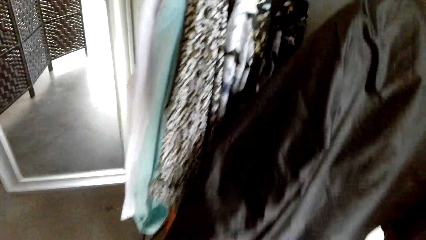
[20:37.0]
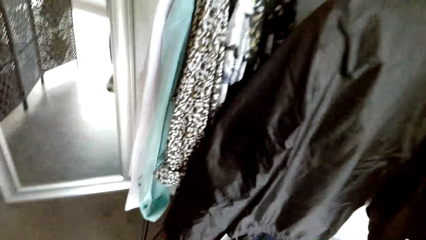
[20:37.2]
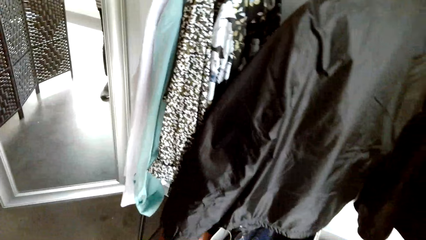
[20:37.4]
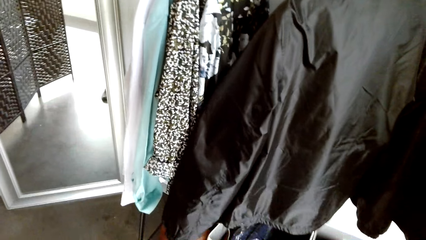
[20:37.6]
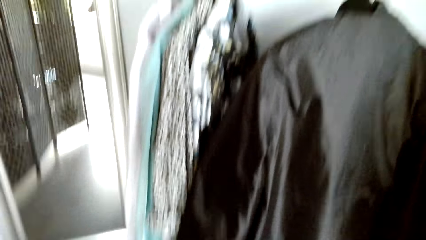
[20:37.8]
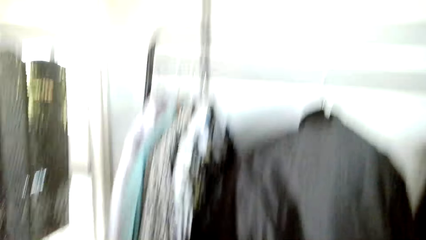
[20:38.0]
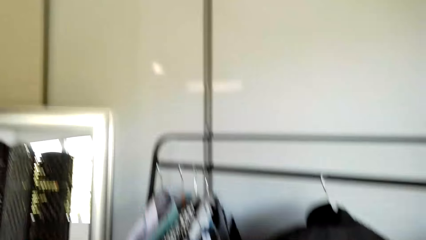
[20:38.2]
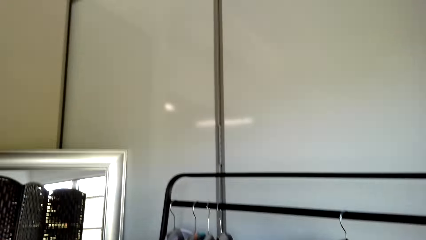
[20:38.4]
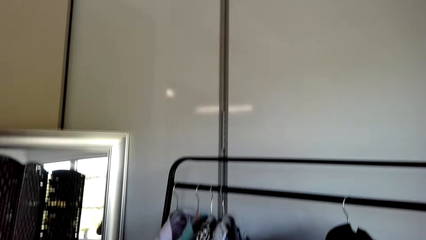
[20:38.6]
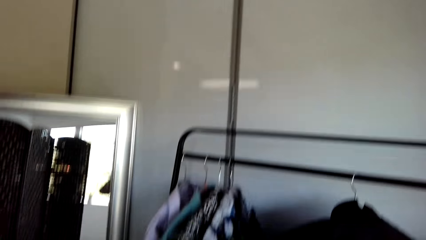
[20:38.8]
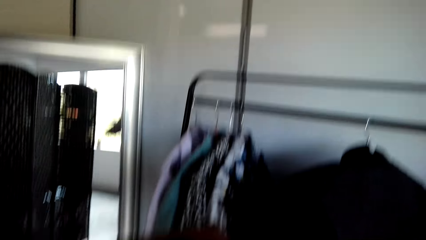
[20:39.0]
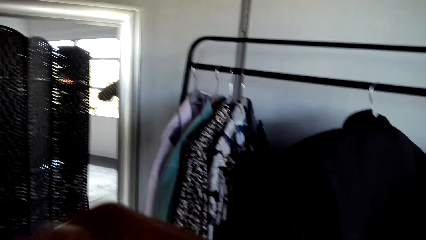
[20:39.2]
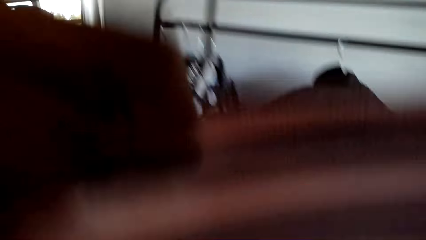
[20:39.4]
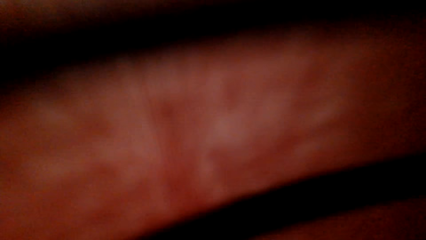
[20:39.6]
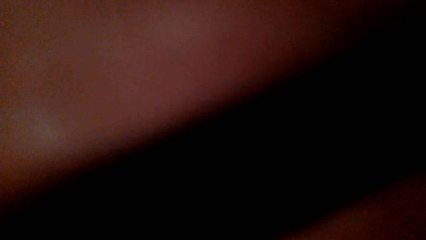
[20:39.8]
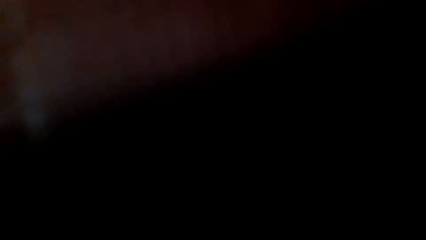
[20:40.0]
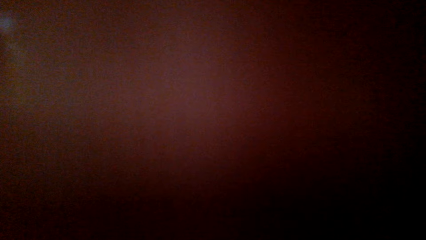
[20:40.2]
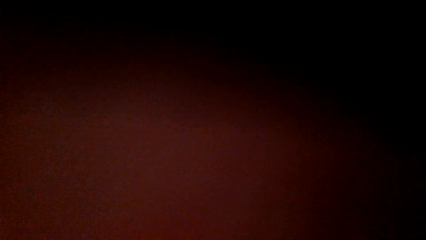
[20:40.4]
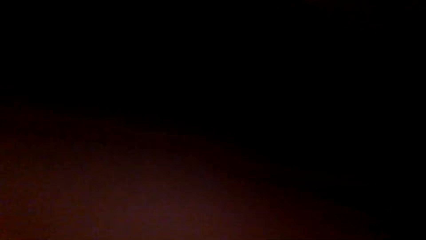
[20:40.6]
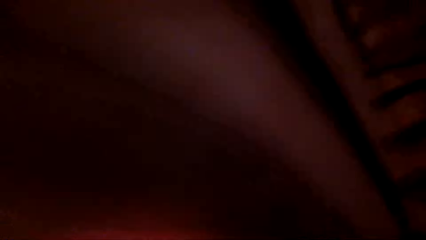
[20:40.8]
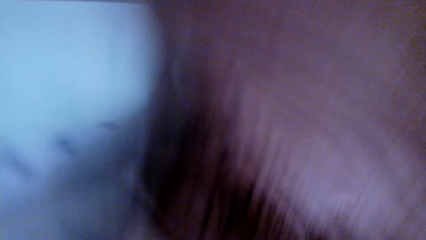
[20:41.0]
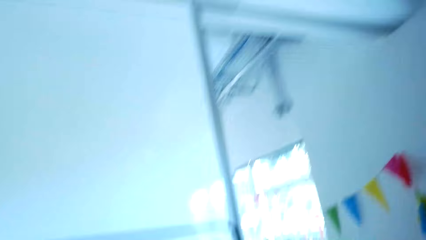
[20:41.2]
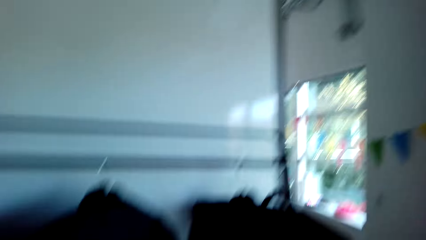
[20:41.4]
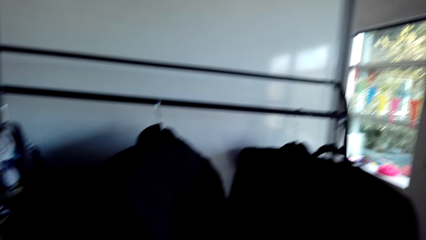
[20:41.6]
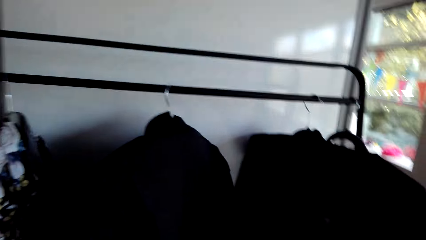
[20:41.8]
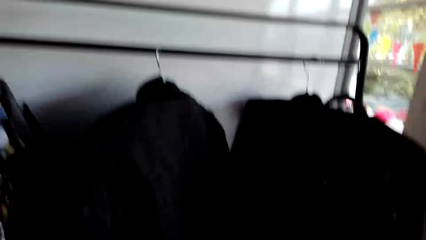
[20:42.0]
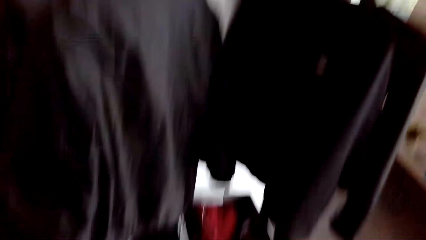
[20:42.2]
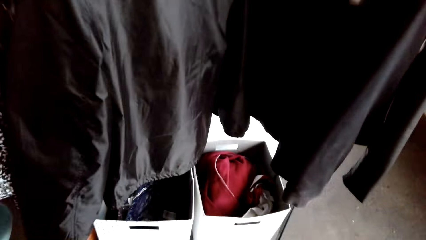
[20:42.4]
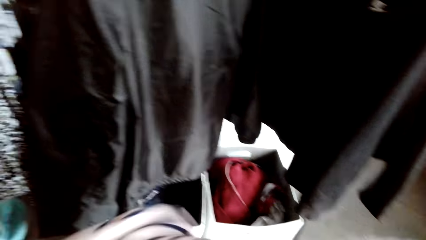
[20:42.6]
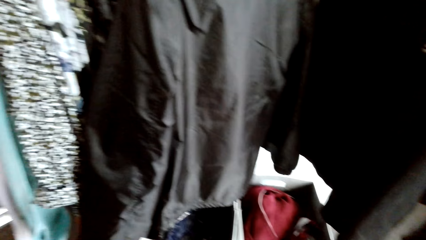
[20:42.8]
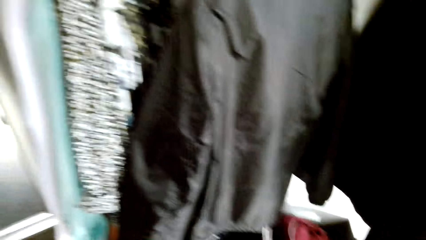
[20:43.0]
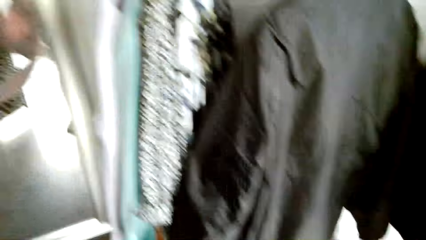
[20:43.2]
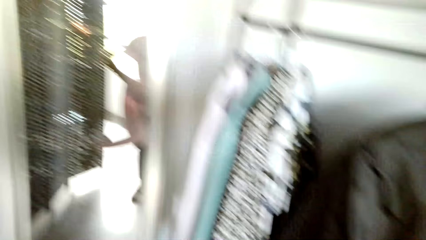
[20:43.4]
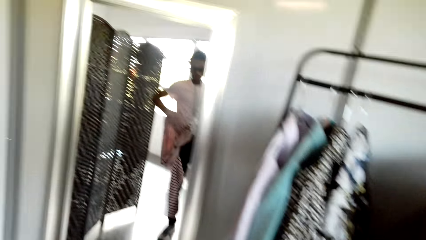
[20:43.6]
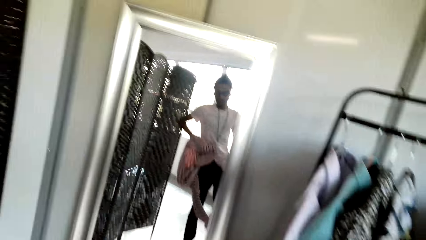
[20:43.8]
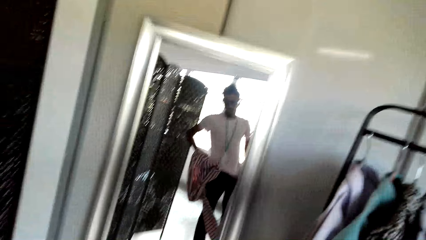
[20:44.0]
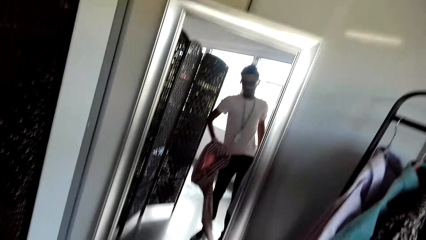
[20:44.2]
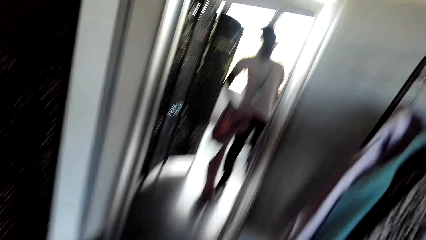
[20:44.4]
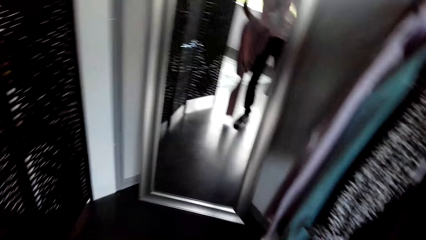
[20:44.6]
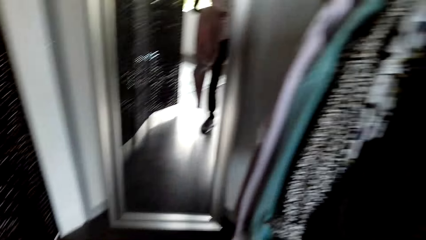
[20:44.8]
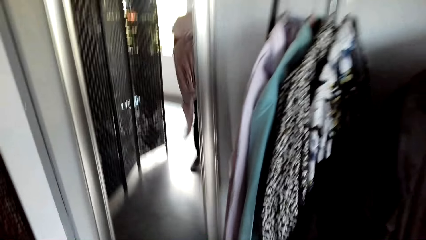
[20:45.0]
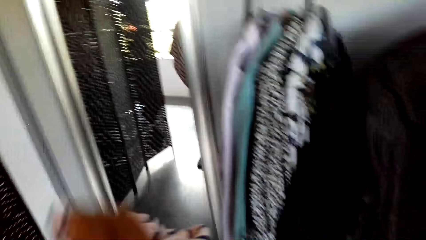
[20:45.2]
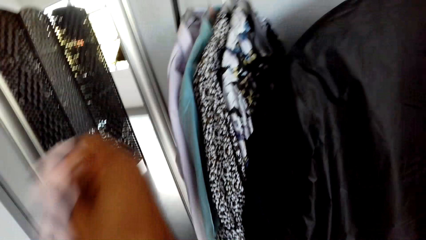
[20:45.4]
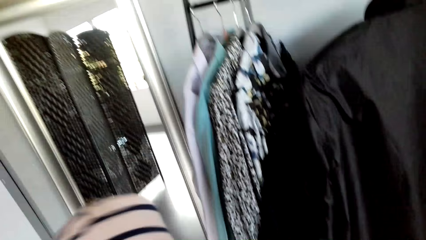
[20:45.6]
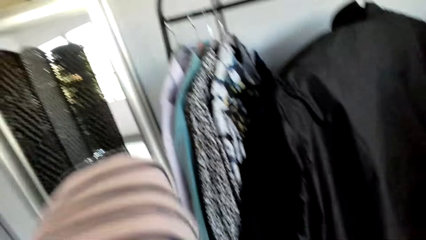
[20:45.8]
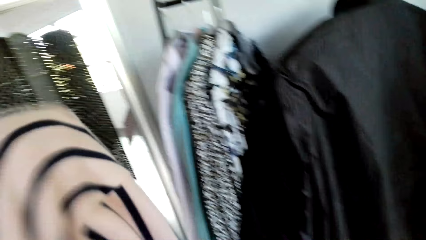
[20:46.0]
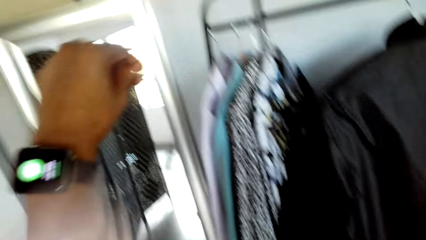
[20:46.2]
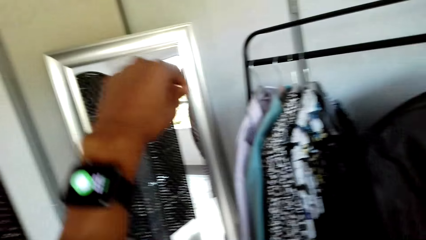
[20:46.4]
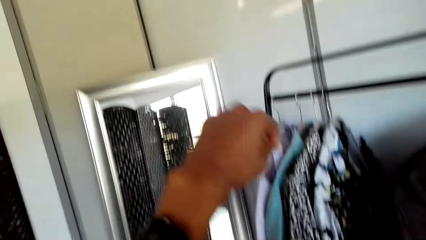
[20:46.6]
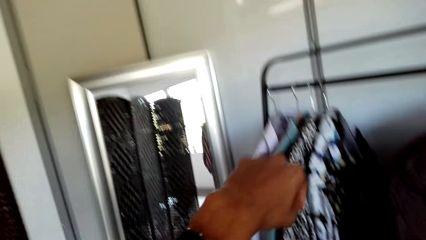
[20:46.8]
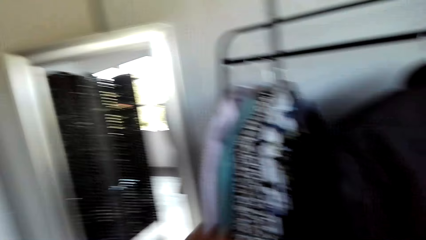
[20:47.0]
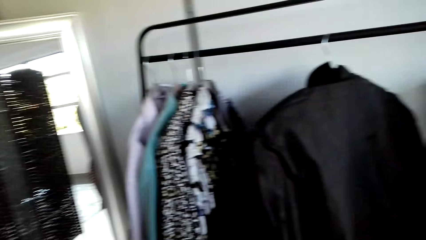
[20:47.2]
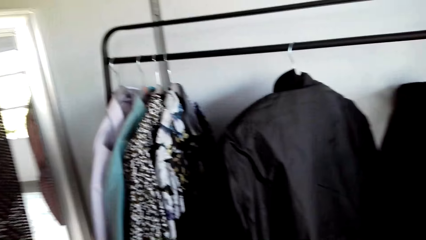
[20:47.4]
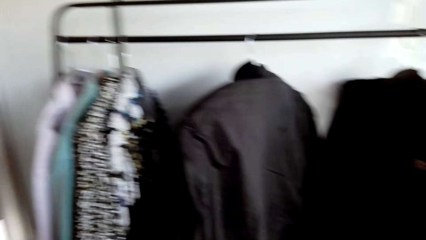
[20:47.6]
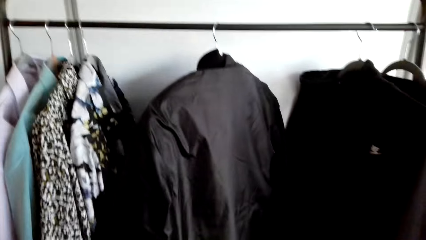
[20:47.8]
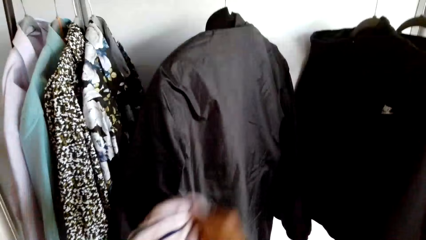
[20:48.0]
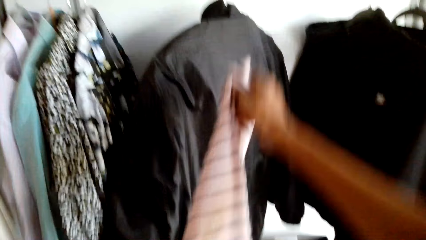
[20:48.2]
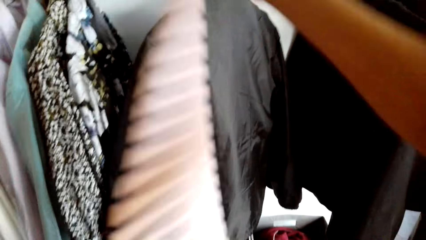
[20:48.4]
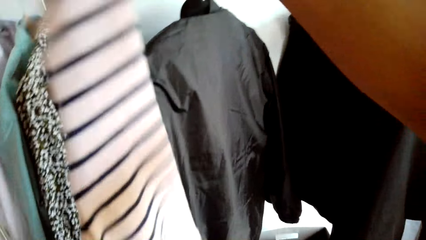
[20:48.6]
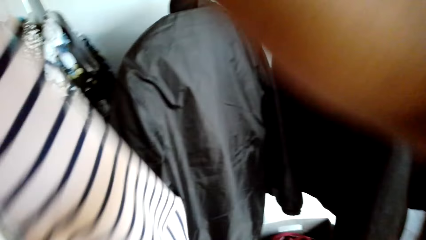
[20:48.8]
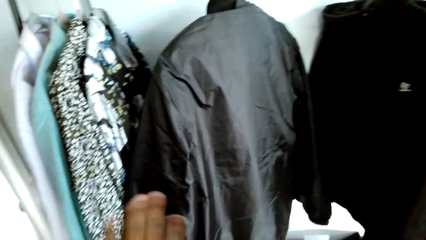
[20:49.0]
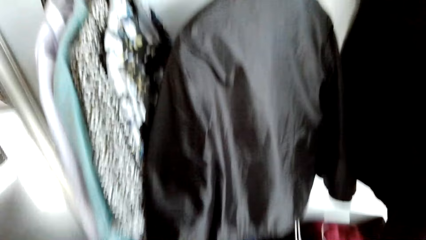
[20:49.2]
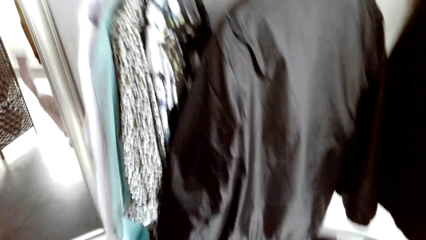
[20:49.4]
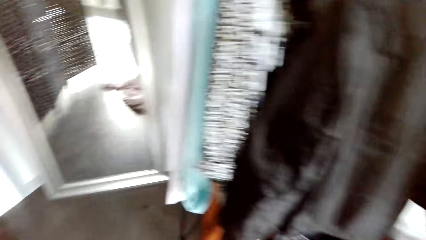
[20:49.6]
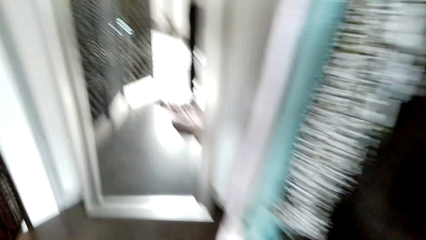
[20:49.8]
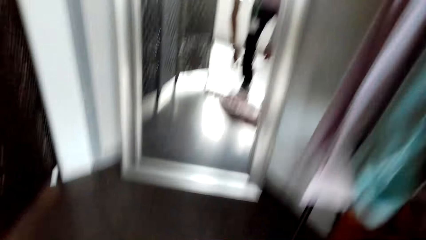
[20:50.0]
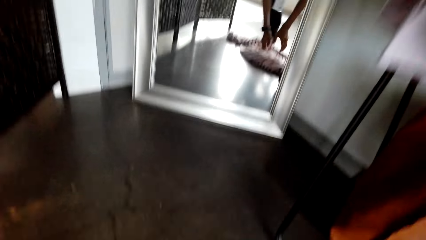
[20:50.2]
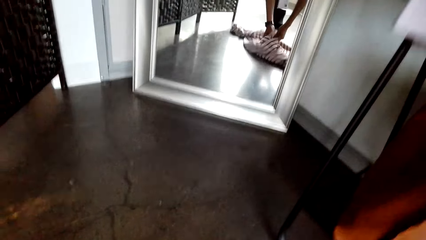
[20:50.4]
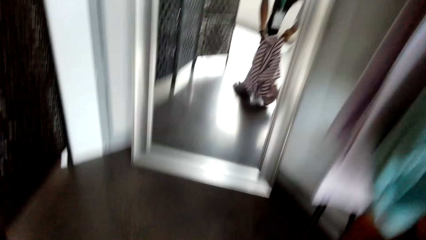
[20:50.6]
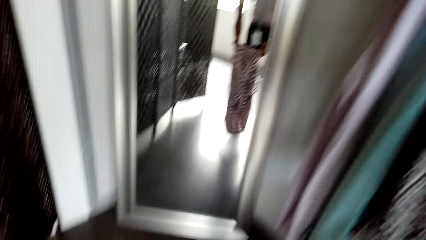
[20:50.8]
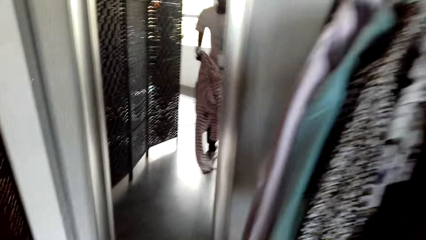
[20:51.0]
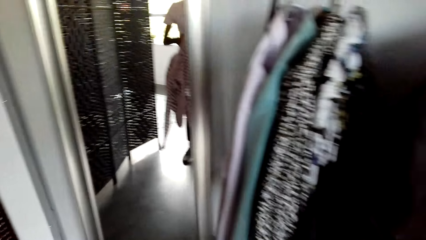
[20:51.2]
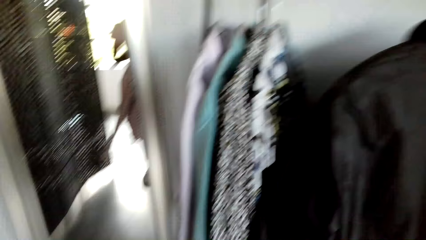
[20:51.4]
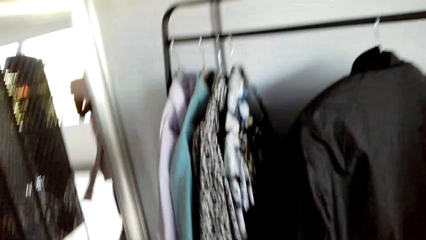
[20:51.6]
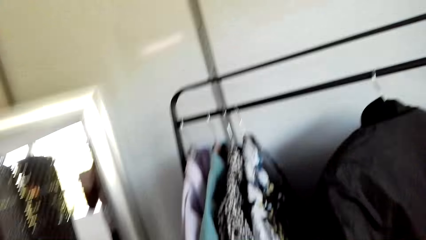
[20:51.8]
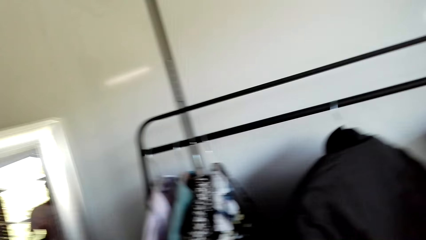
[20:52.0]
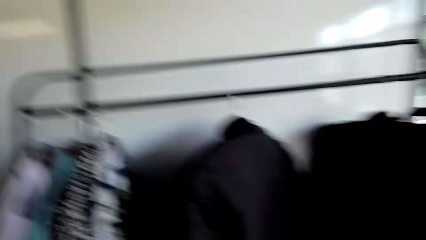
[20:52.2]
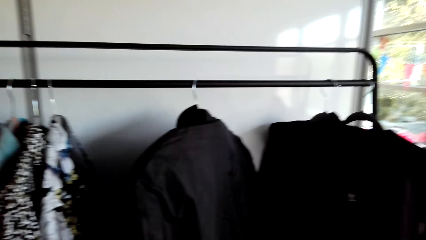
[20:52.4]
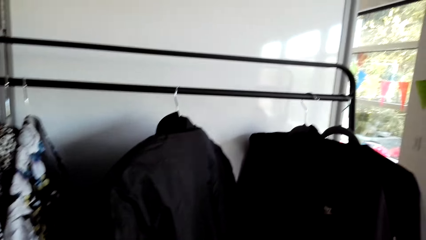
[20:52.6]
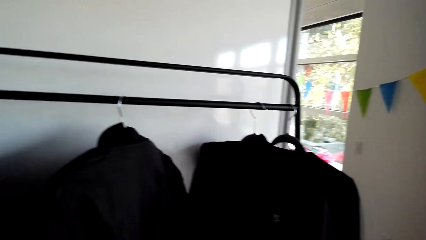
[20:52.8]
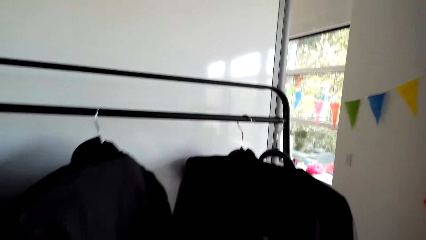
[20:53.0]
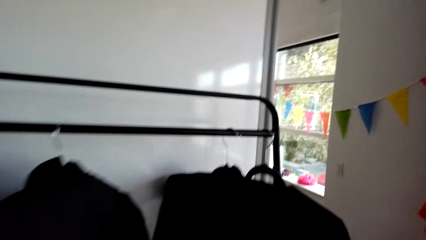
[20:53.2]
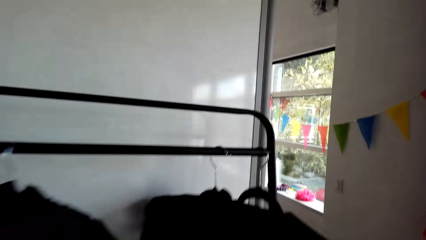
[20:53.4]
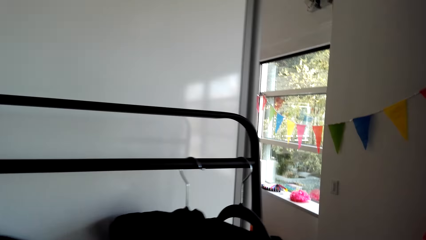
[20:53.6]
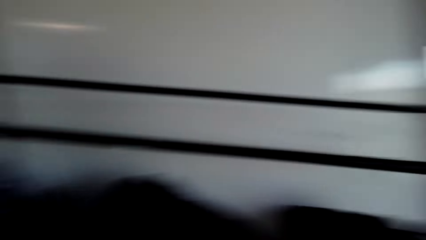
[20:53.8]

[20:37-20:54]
The camera wearer looks at the mirror. They look at the watch. They move the cloth. They pick up the sweater. They look around.
